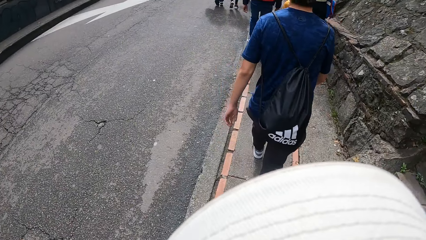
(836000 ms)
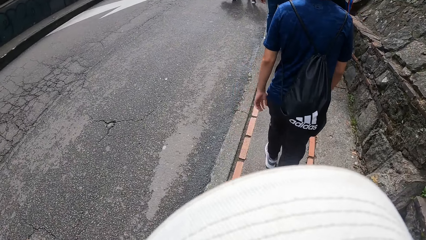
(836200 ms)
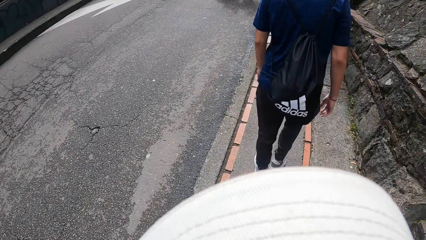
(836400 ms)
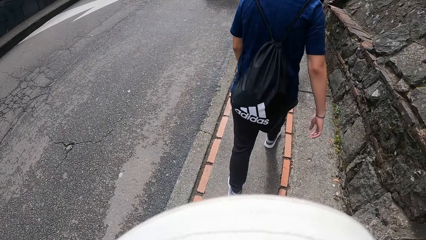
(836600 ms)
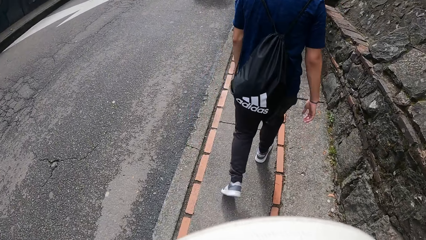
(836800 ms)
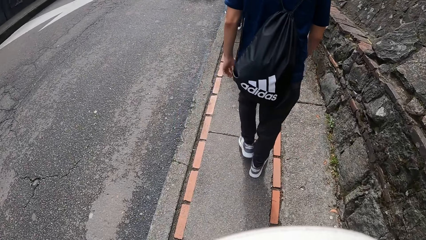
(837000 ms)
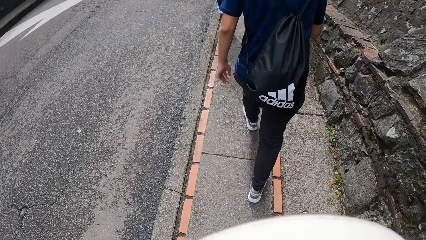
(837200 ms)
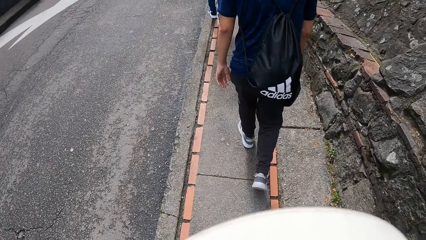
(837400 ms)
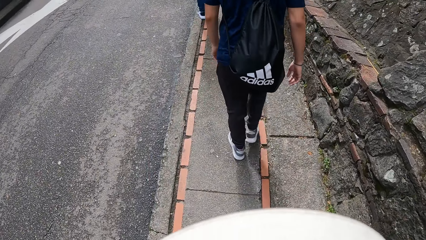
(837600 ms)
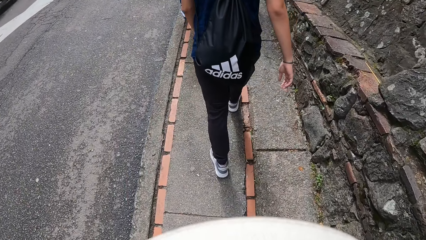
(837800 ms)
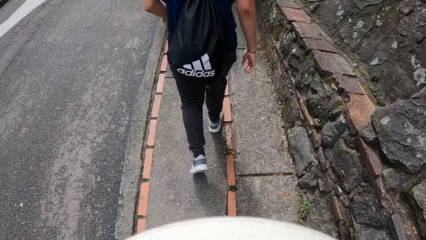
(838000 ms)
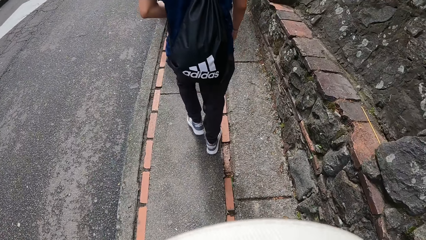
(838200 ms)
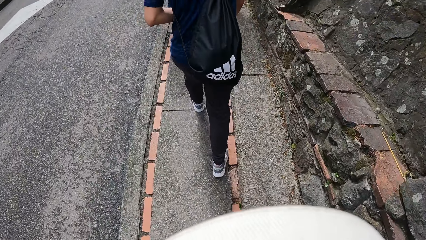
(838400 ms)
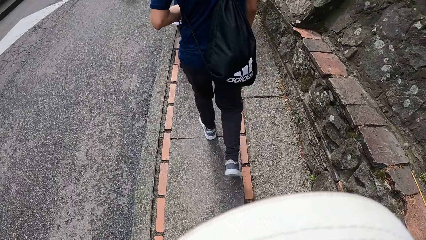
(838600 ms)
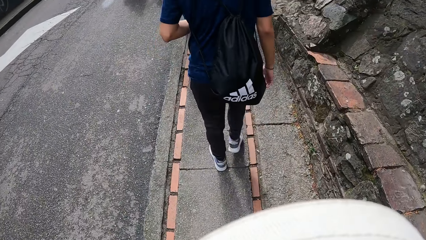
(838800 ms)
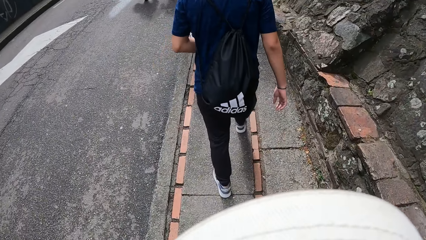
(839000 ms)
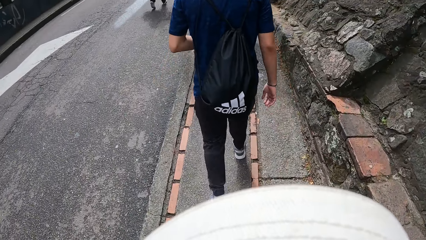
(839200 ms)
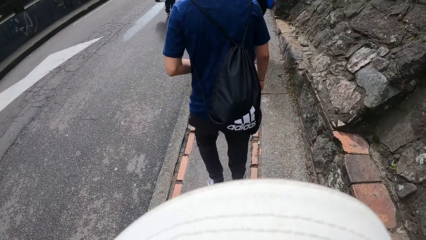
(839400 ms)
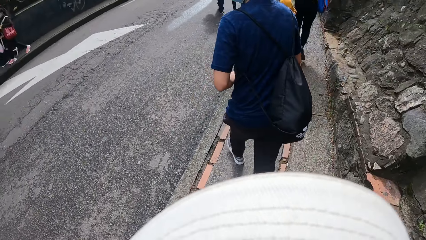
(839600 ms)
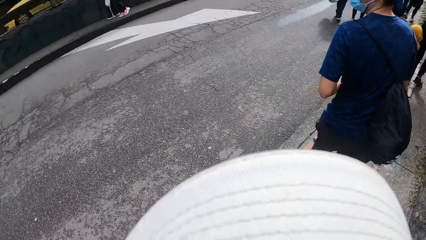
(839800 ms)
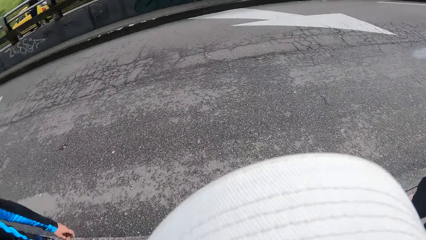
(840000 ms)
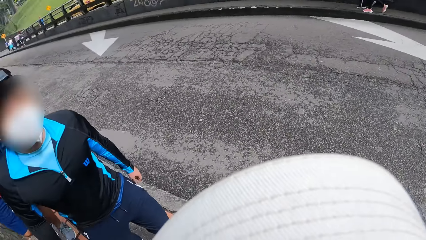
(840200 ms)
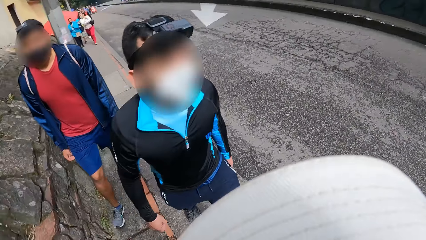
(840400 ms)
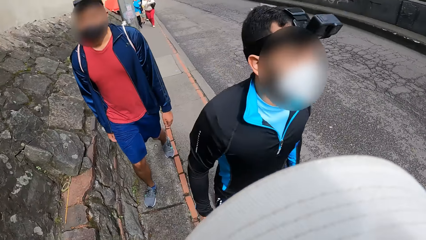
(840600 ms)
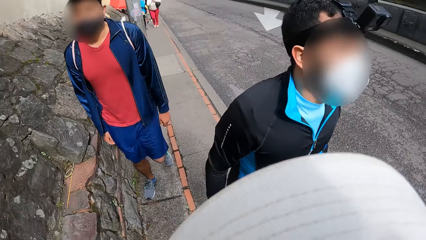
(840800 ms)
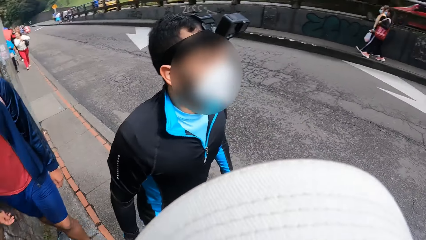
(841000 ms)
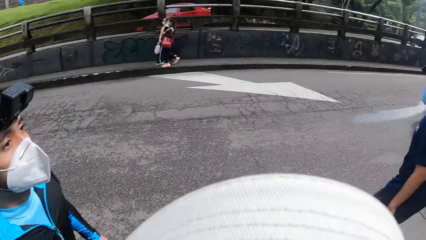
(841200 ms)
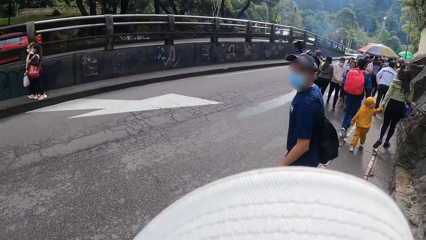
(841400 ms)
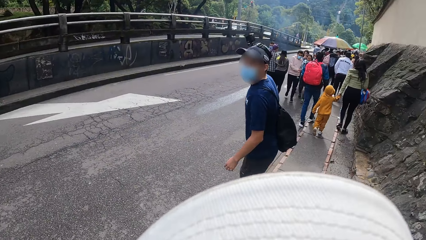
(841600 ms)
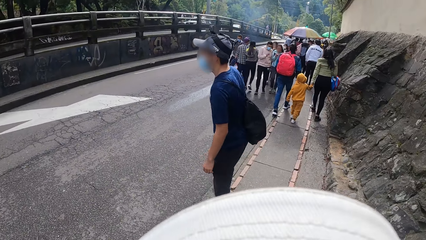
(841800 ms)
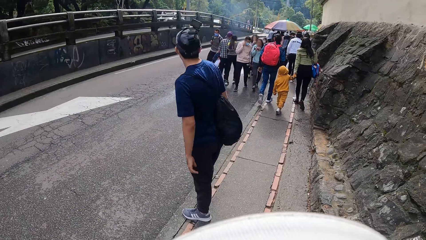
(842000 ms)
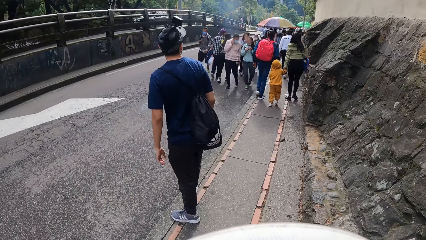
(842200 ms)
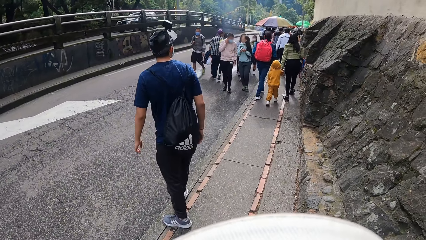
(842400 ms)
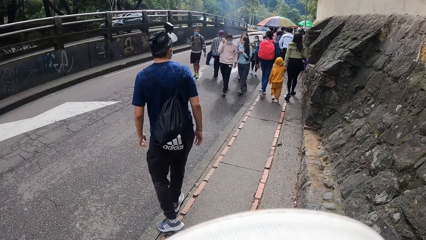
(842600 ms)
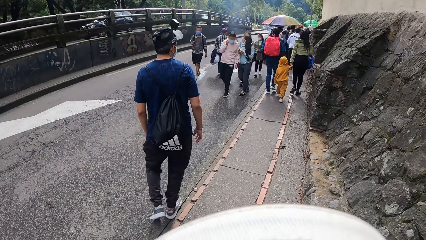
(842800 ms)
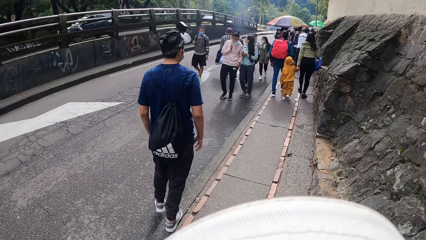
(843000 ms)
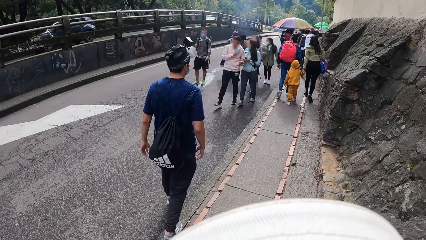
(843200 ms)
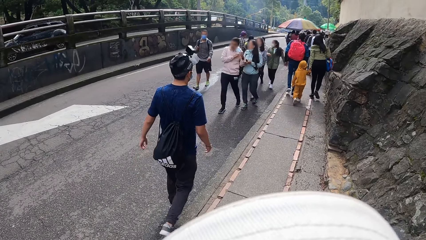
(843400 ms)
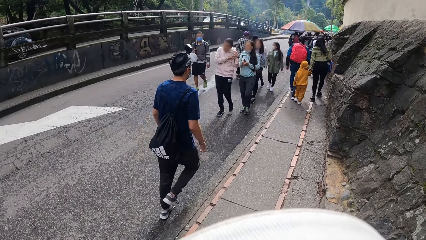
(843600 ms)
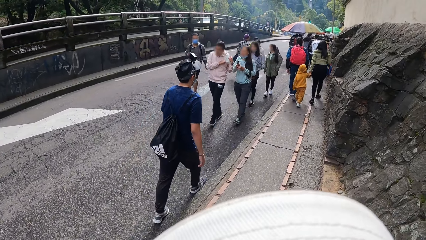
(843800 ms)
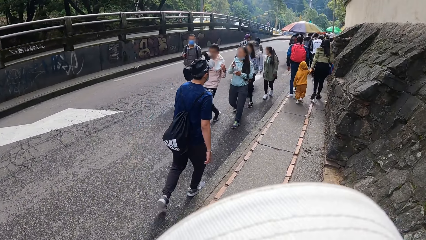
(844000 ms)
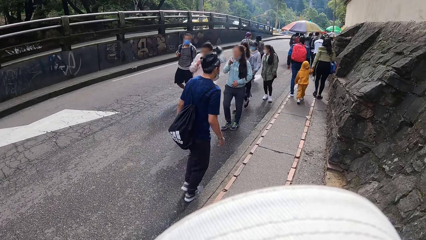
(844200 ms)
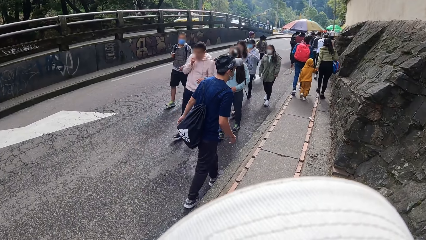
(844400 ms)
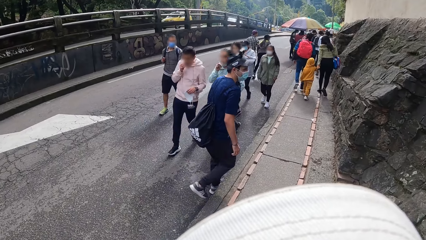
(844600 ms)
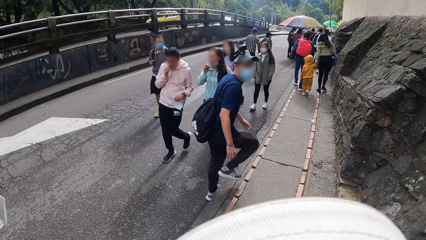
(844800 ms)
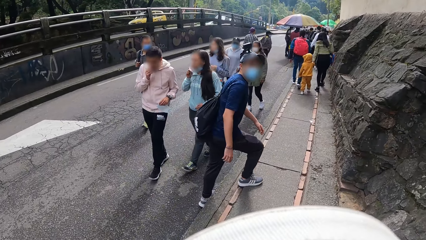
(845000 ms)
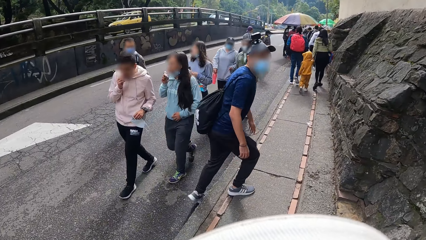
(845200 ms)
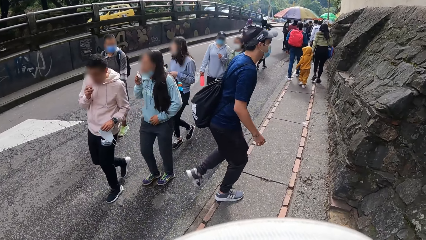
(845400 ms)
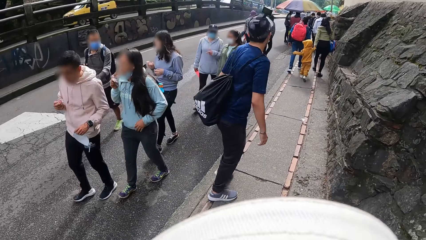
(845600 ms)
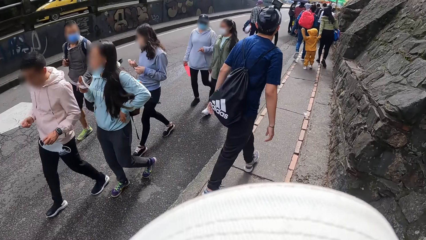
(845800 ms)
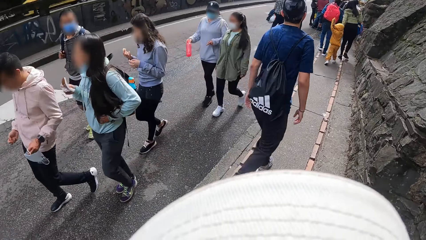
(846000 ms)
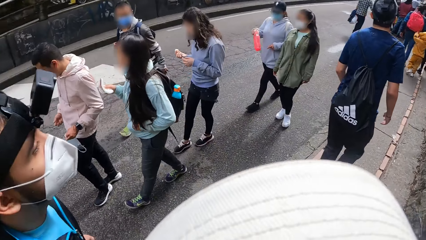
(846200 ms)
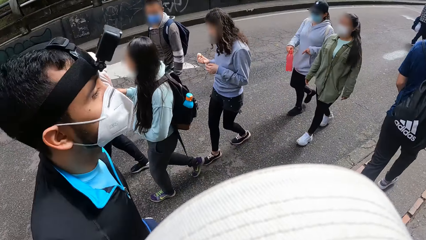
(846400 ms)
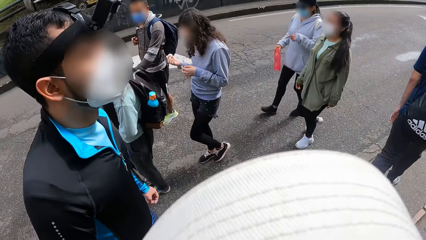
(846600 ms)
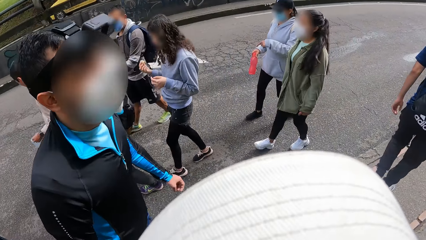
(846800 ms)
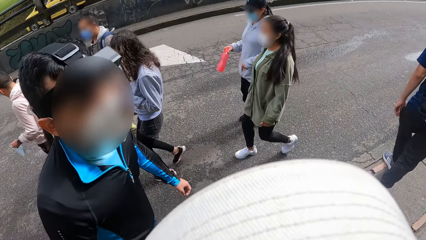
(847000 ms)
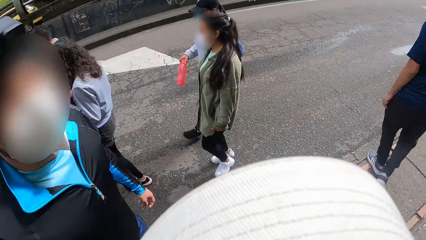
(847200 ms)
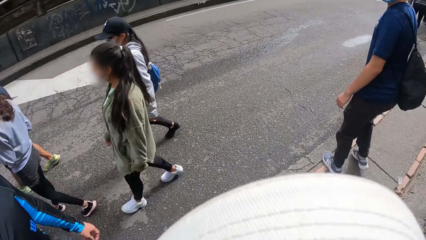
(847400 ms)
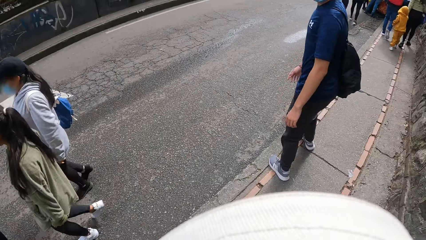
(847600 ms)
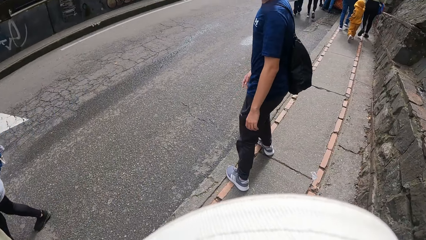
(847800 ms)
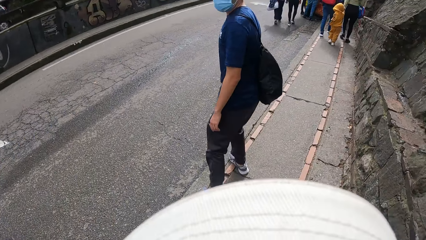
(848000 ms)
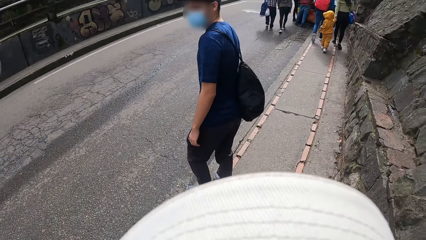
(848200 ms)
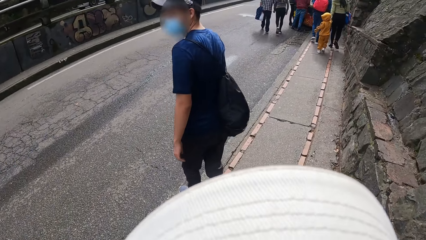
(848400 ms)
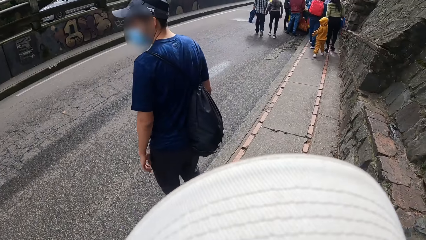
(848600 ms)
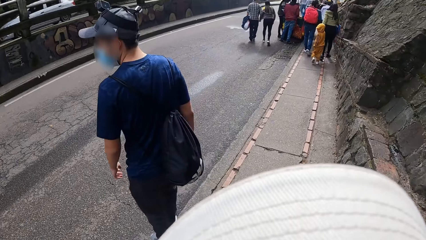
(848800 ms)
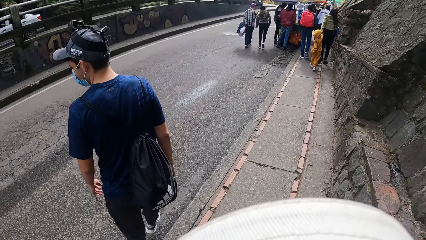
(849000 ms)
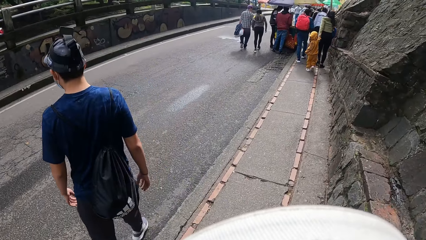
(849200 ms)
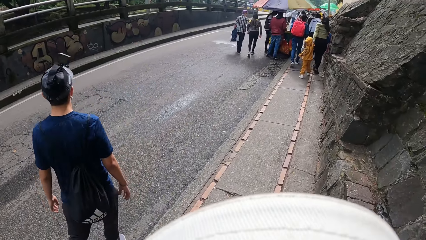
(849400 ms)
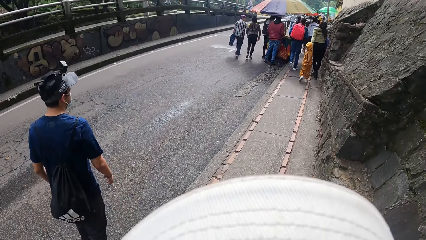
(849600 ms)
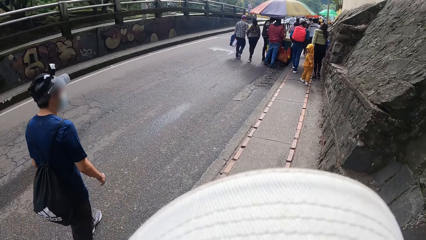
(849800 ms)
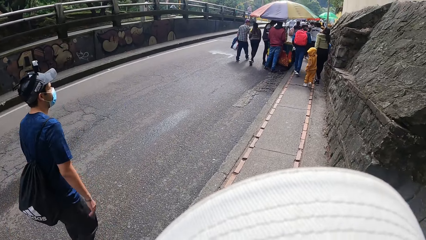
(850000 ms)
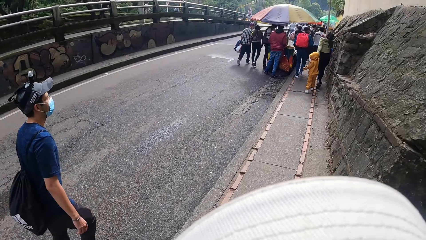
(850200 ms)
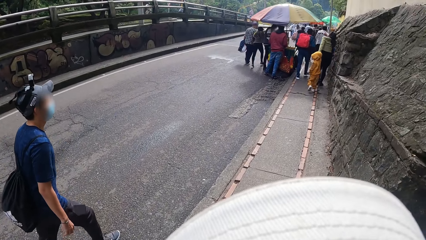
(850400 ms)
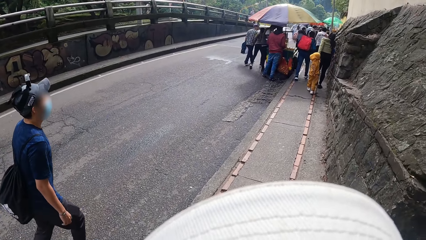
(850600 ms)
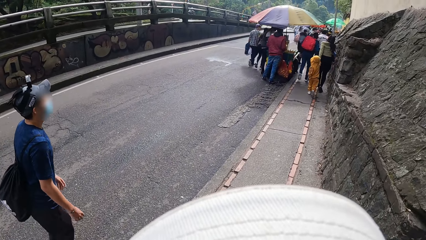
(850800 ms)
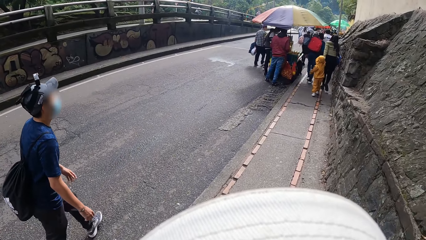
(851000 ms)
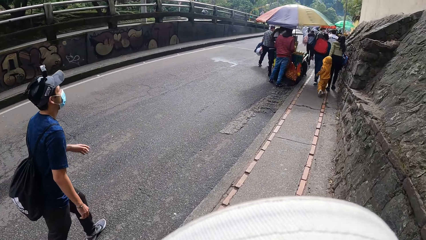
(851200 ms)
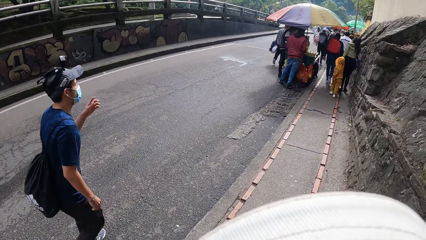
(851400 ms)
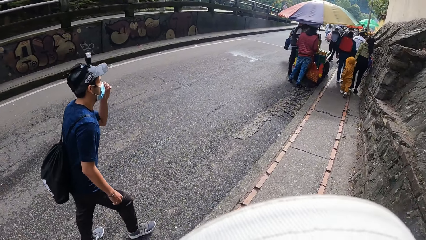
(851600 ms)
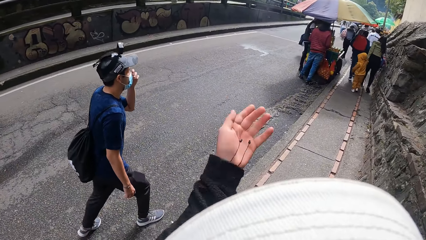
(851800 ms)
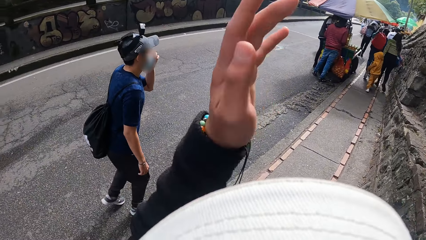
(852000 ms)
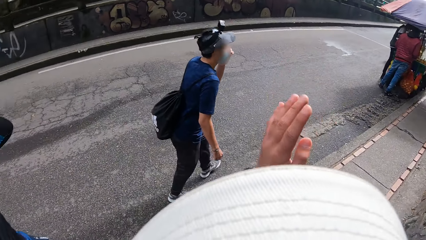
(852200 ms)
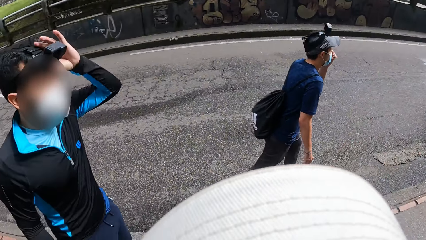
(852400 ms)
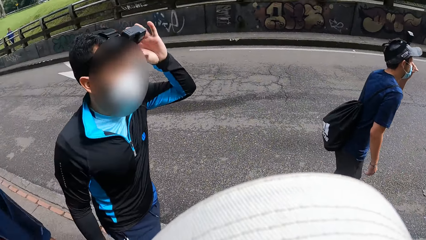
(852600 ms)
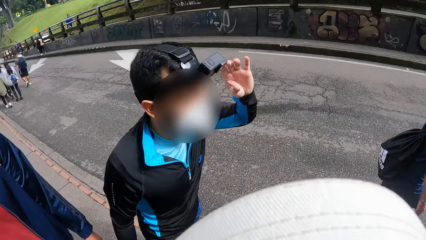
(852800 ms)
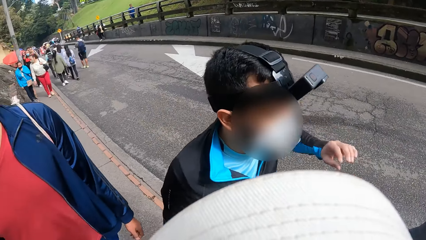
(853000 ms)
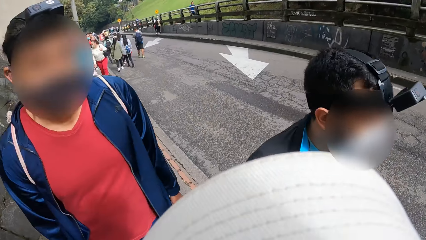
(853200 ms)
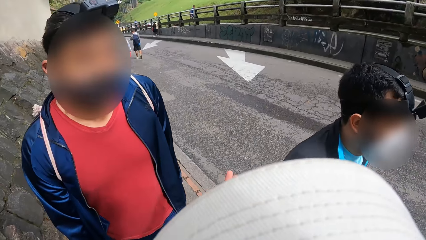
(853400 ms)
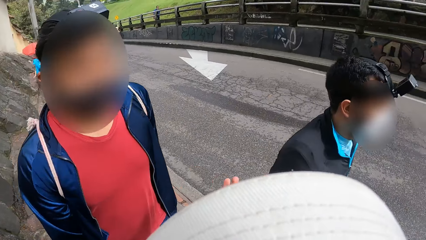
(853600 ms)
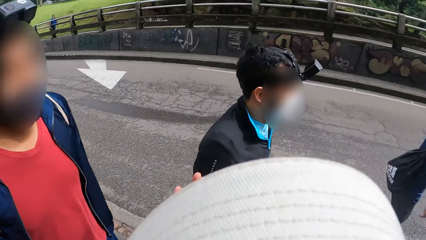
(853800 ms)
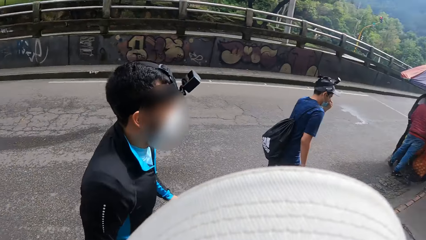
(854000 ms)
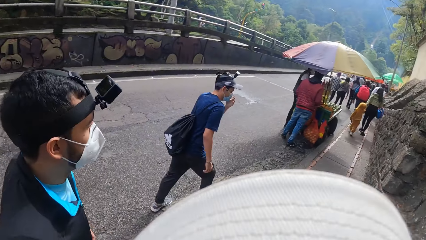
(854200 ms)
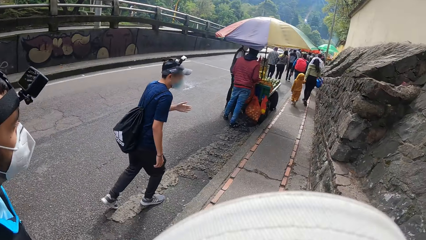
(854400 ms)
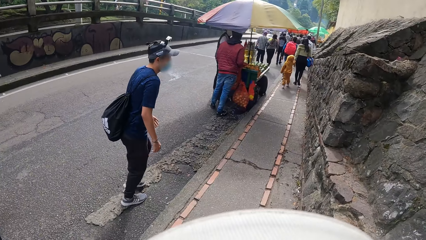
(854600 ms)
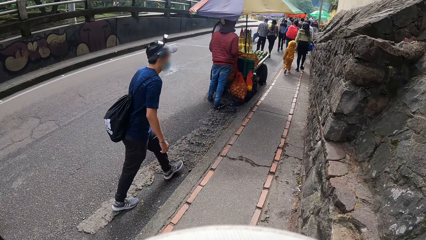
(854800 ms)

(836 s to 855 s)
A man touches his stomach with his left hand. The camera wearer looks around. He looks forward, walks, looks around and looks forward. The man touches his nose with his left hand. The camera wearer raises his left hand. He moves his hand down. Another man touches a camera on his head with his left hand. The camera wearer looks around. He moves his hand and looks forward.
